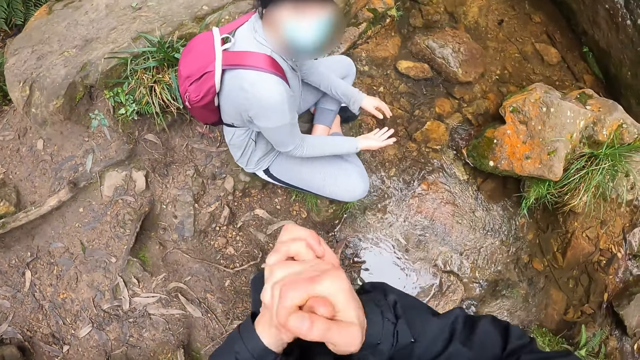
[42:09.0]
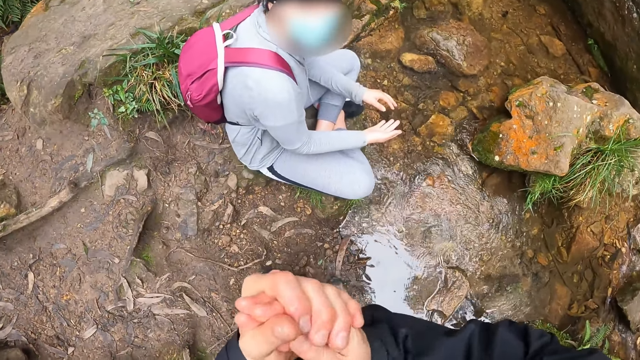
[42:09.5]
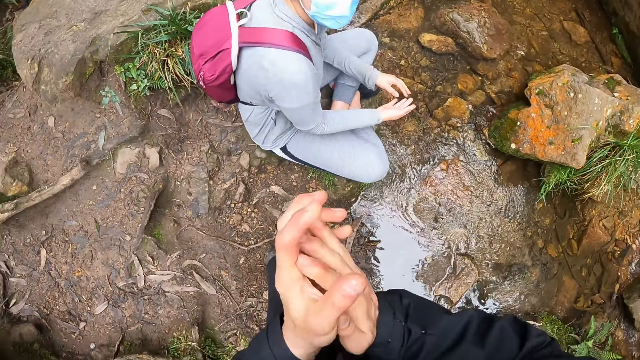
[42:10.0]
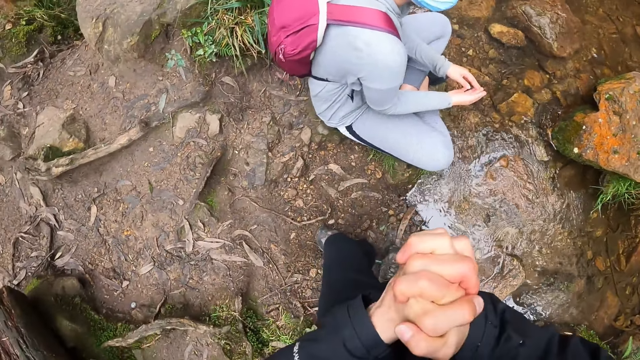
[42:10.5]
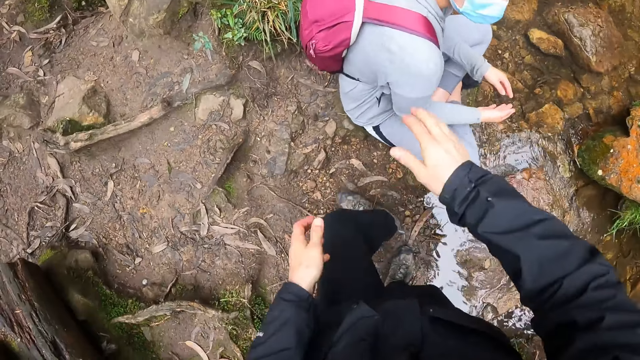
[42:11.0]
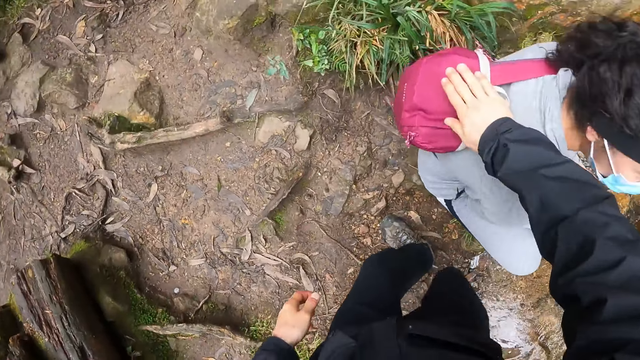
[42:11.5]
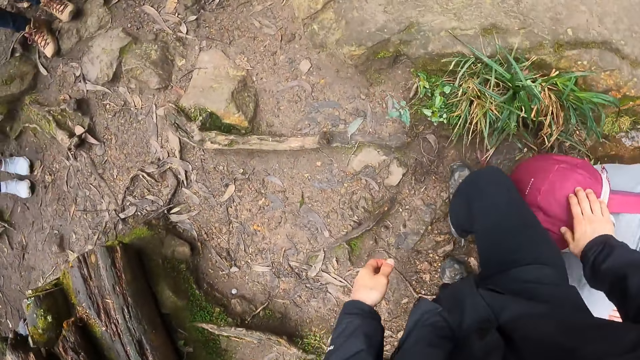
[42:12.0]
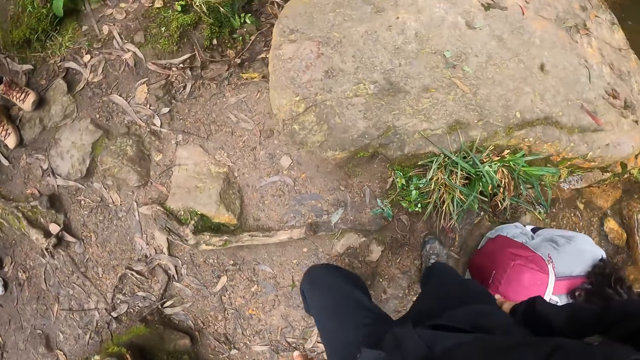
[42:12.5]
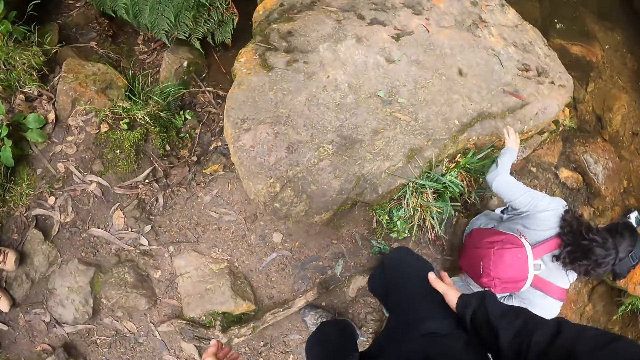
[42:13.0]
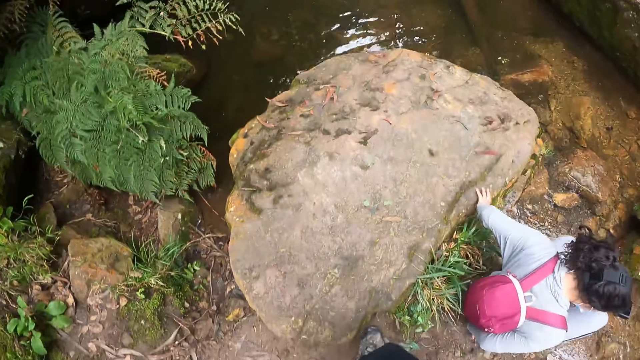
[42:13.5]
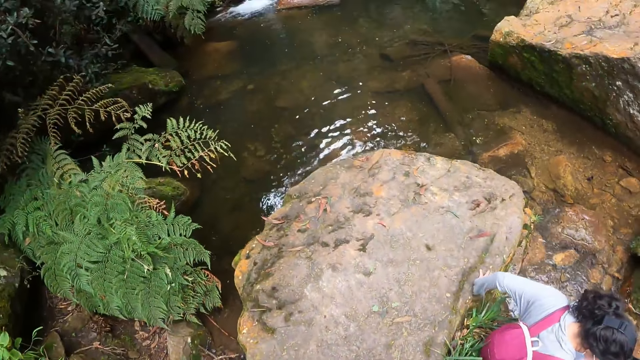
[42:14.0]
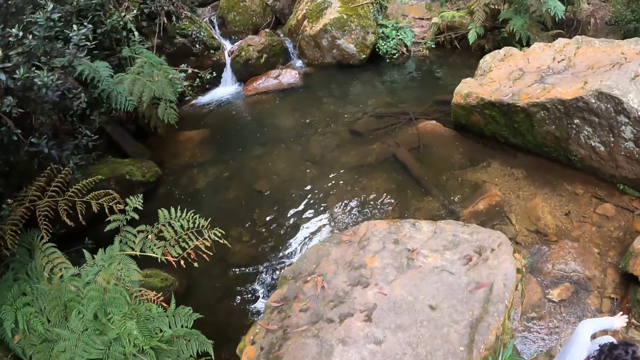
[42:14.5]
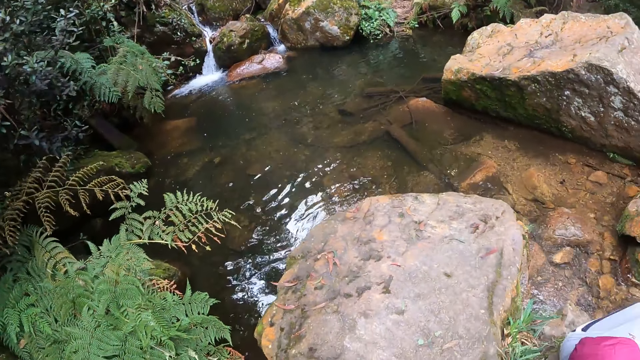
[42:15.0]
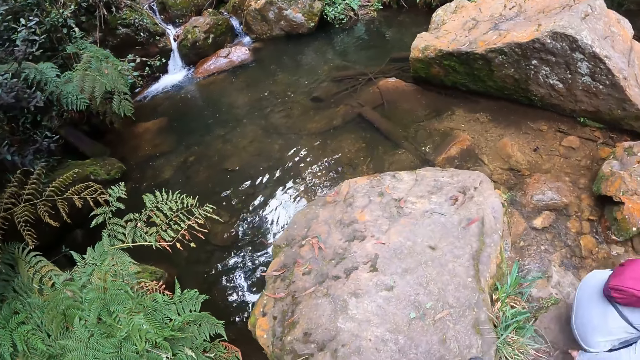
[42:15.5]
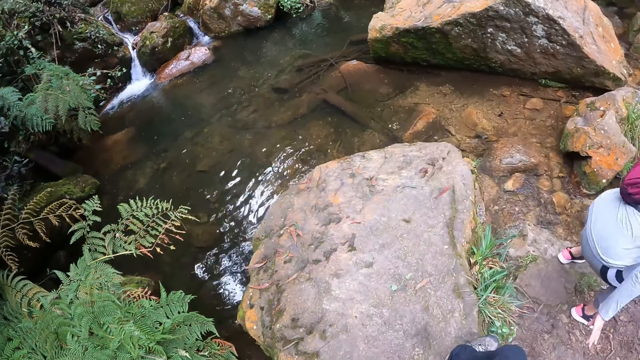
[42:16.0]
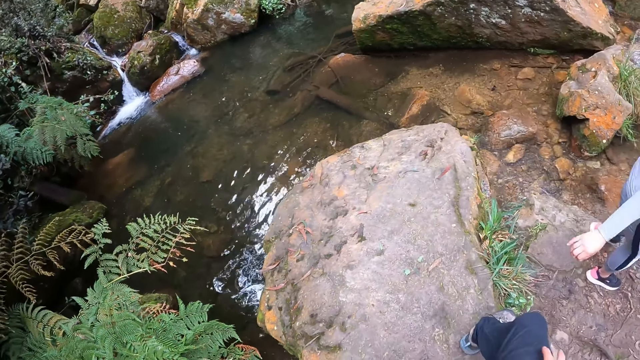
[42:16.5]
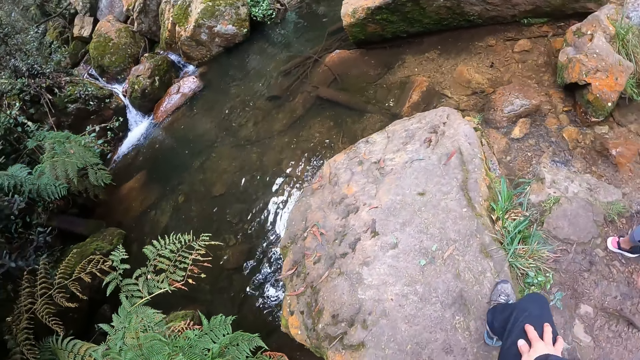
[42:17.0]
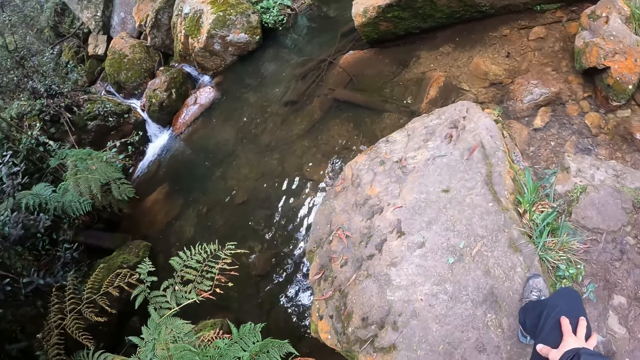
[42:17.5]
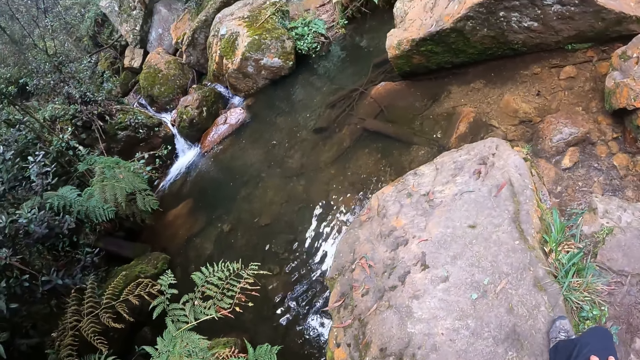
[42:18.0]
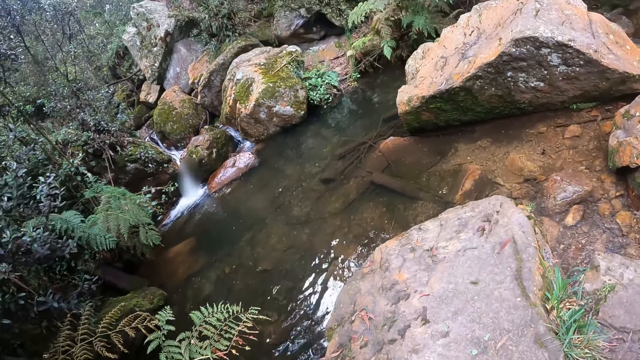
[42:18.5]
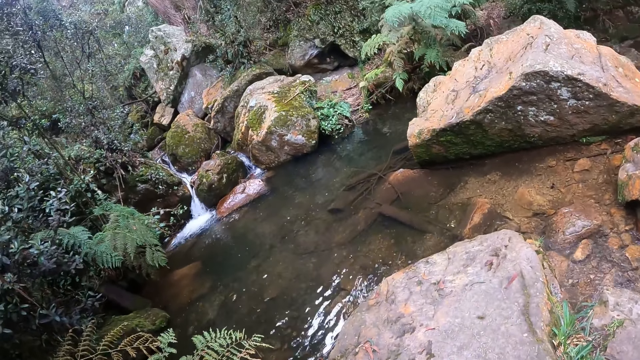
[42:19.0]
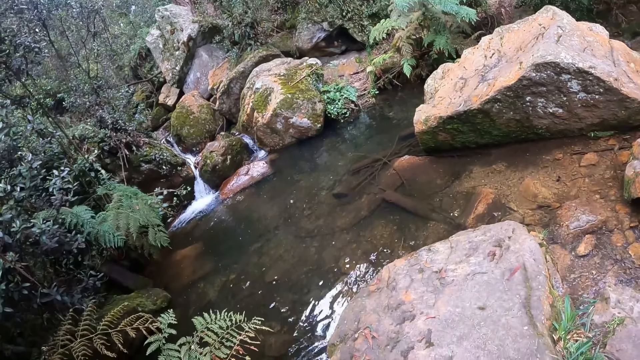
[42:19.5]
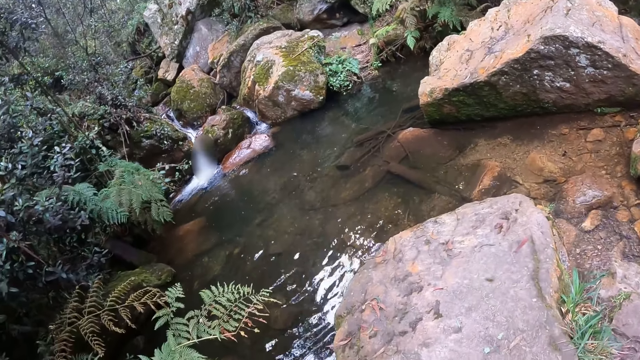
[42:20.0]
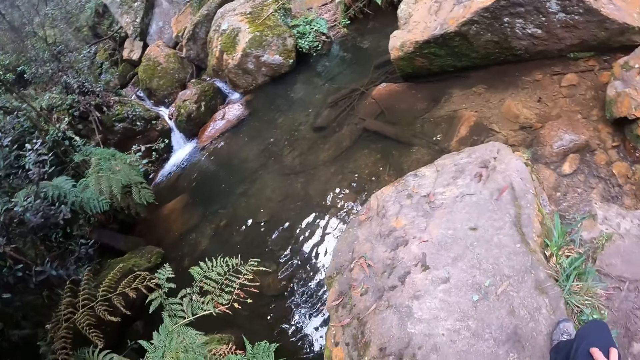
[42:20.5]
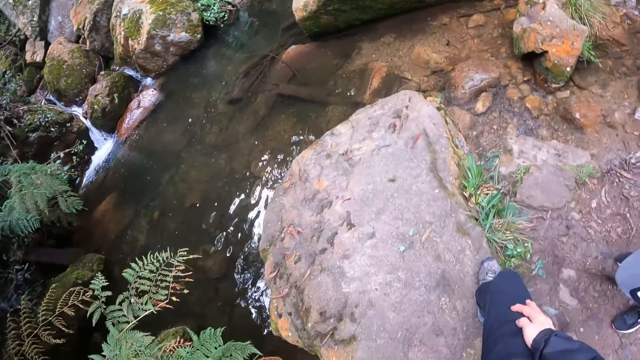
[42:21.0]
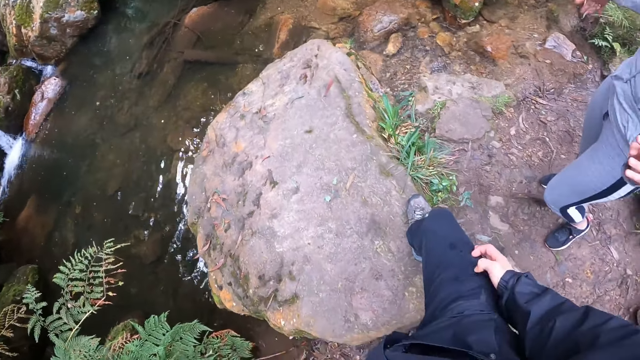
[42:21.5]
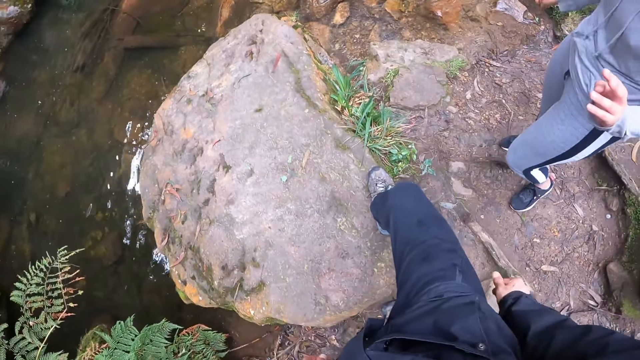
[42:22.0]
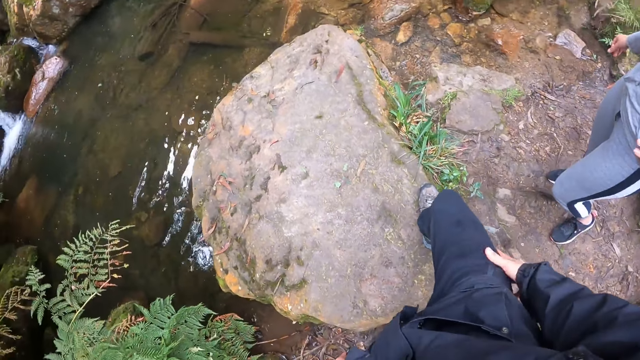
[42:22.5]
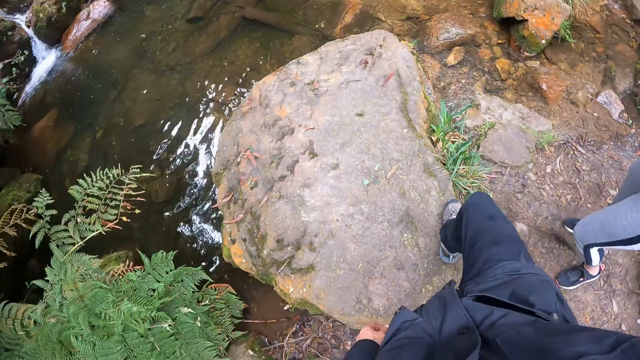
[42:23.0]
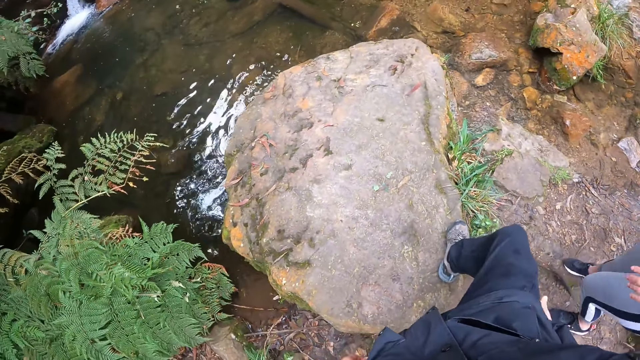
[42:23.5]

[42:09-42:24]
The camera wearer places her right hand on a backpack on the back of the woman. She walks around. The woman holds a rock with her left hand and gets up from the ground. The camera wearer rubs her right thigh with her right hand. She looks around. The woman dusts her butt with her right hand.

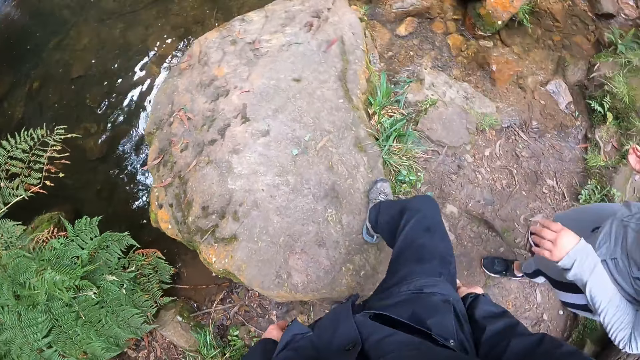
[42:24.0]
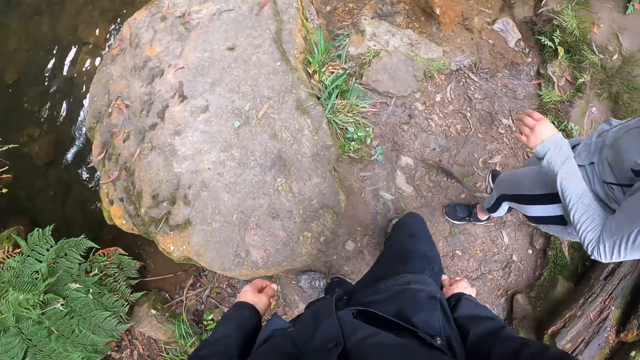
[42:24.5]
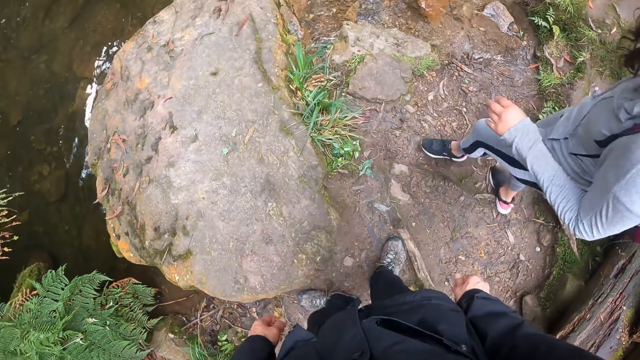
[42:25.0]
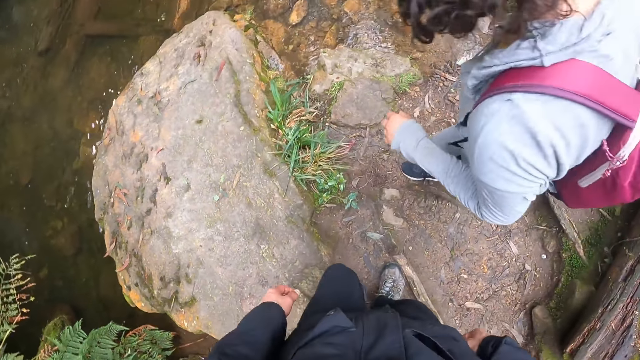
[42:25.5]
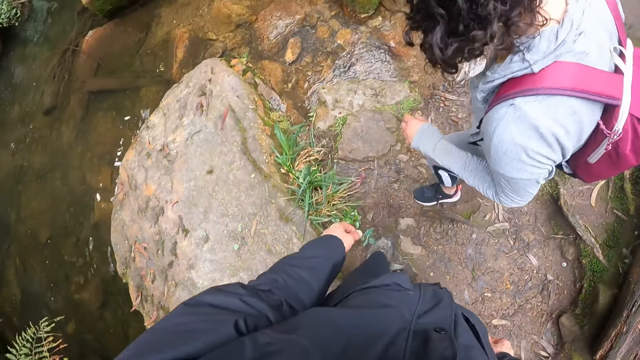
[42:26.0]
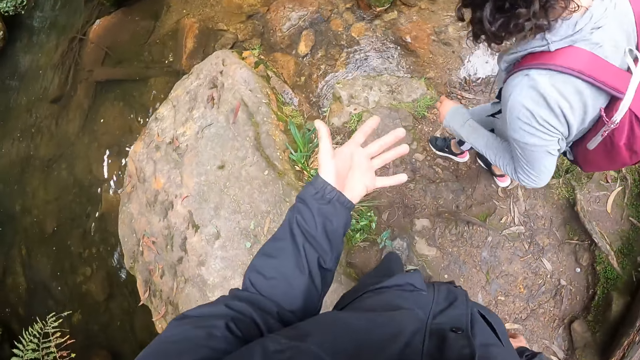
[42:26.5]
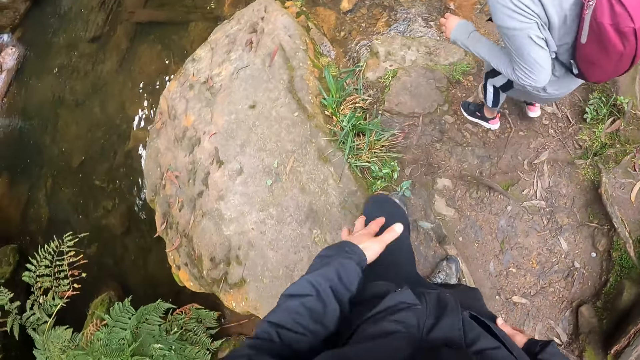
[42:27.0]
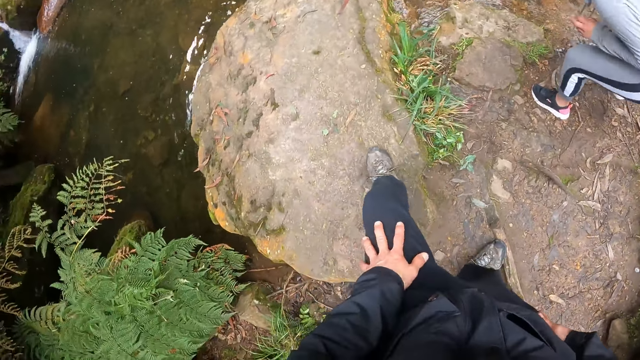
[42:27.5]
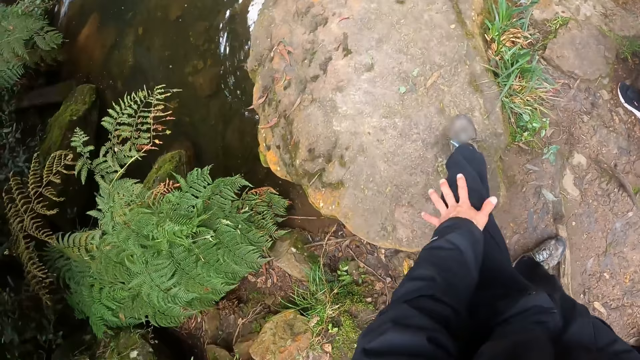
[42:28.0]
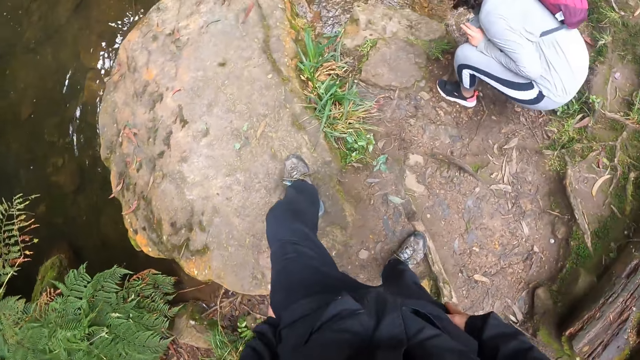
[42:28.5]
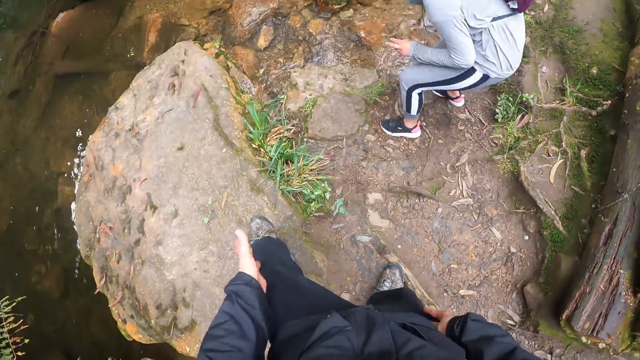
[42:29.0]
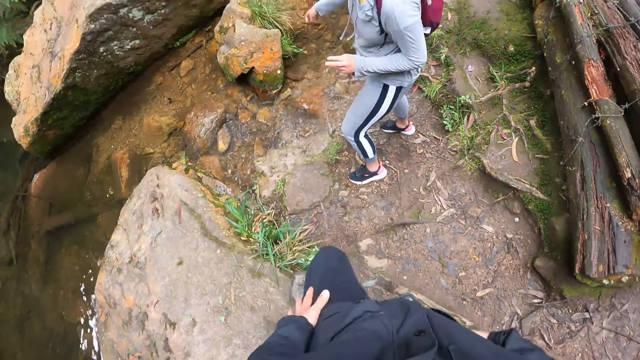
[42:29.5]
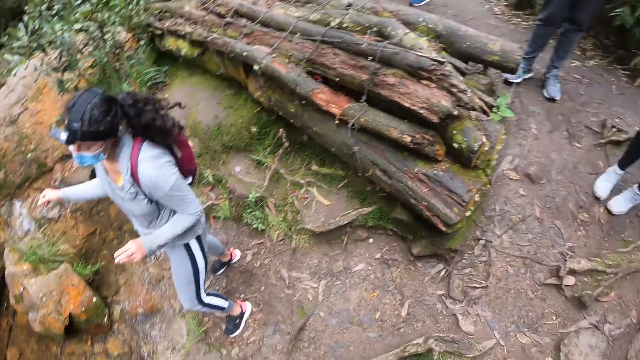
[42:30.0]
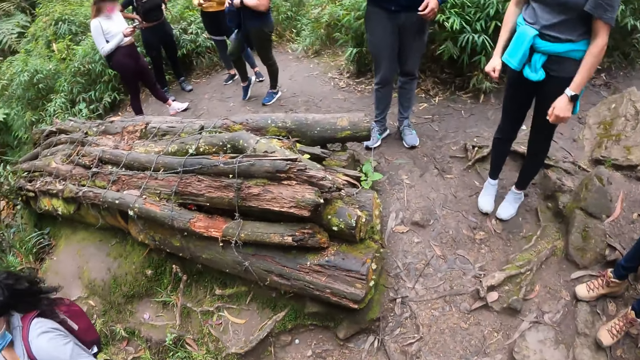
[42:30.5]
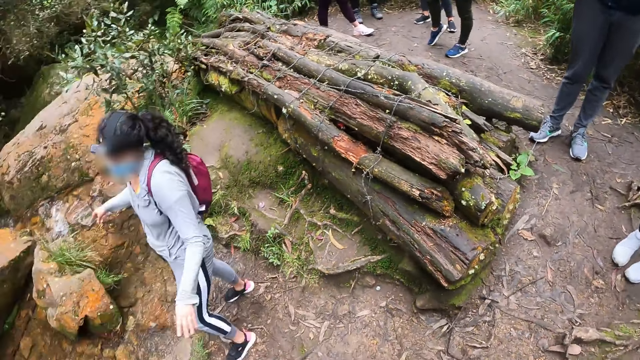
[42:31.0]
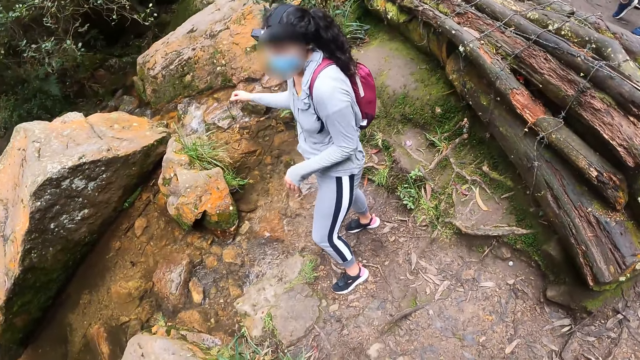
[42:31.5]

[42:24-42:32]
The camera wearer looks at their left hand. They place their left leg on the rock. The woman rinses her right hand in the stream in the valley. The camera wearer wipes their hand on their pants. They turn around.
